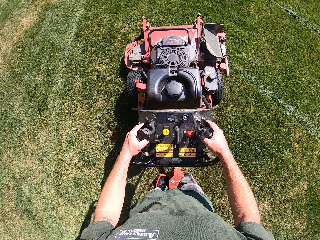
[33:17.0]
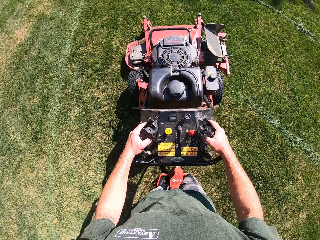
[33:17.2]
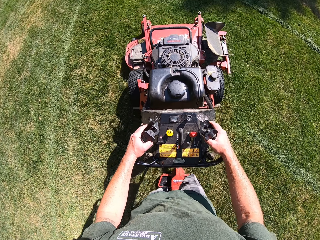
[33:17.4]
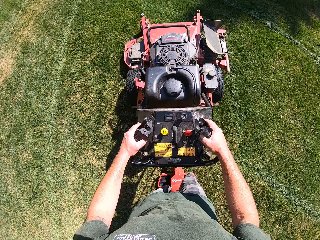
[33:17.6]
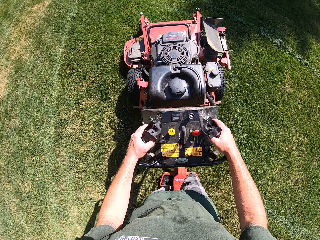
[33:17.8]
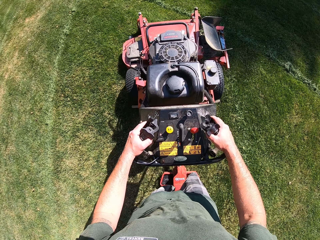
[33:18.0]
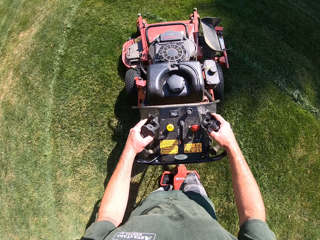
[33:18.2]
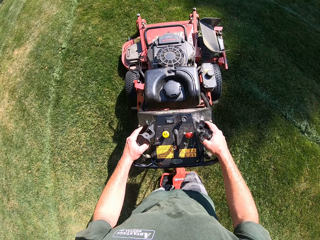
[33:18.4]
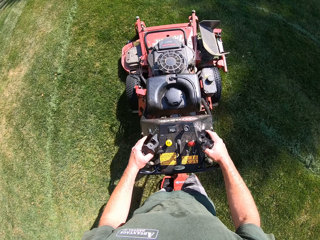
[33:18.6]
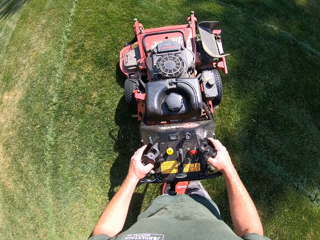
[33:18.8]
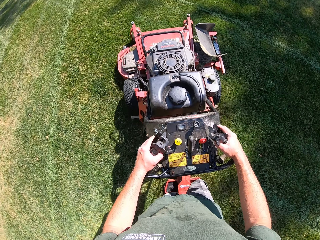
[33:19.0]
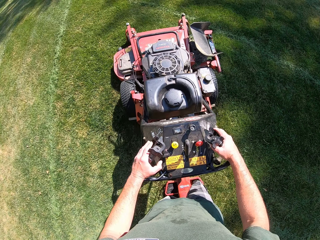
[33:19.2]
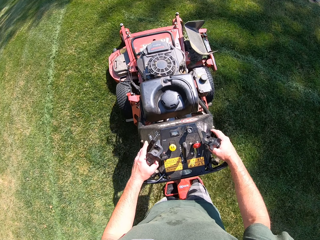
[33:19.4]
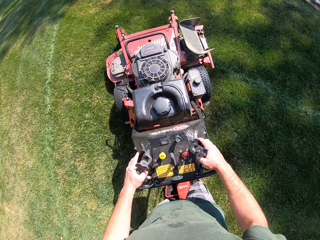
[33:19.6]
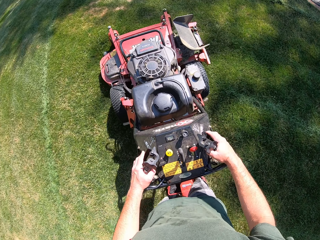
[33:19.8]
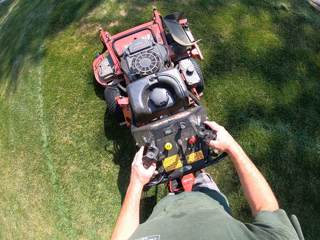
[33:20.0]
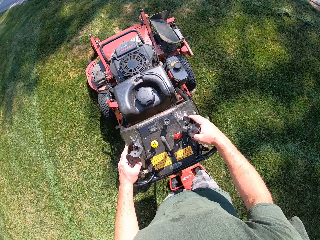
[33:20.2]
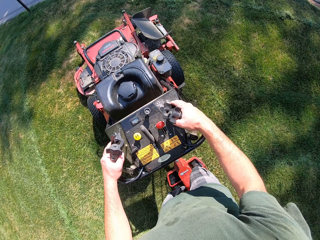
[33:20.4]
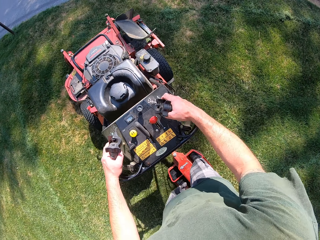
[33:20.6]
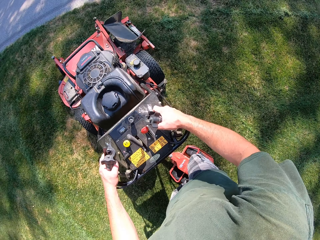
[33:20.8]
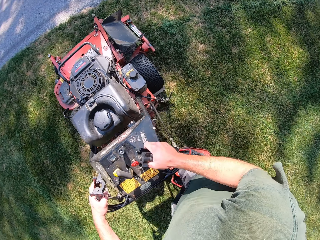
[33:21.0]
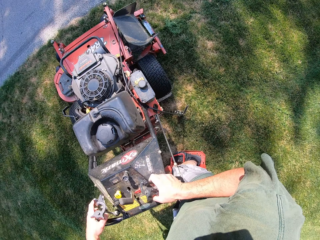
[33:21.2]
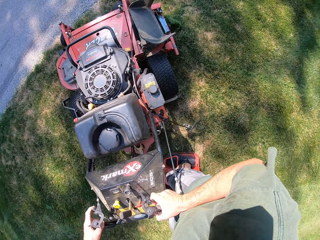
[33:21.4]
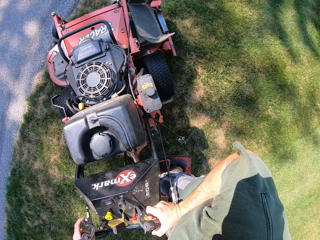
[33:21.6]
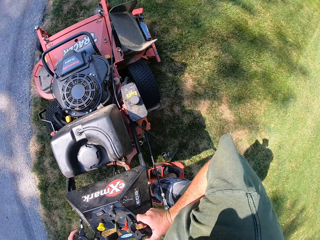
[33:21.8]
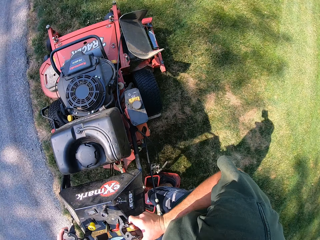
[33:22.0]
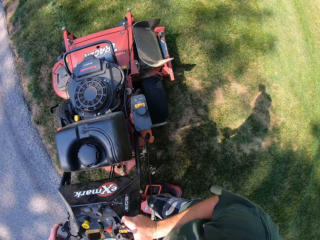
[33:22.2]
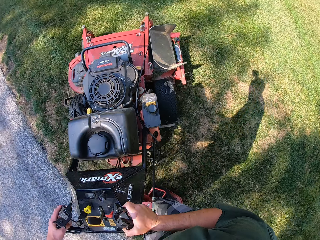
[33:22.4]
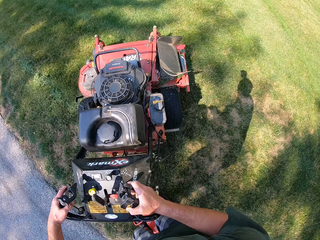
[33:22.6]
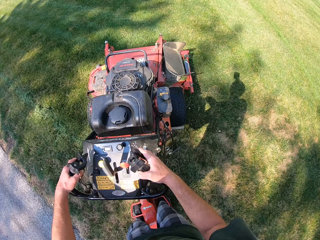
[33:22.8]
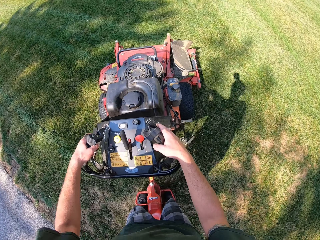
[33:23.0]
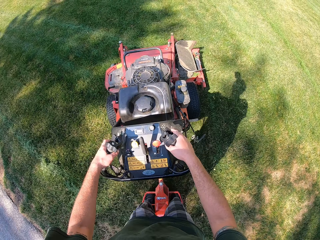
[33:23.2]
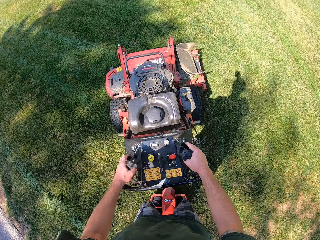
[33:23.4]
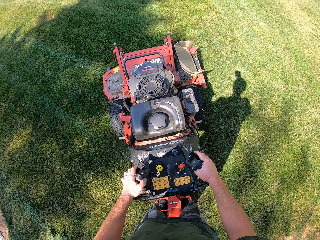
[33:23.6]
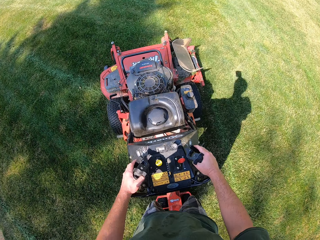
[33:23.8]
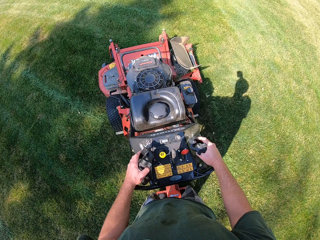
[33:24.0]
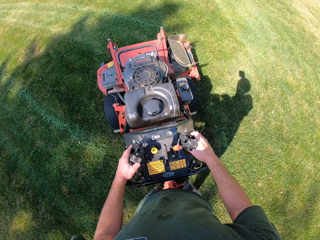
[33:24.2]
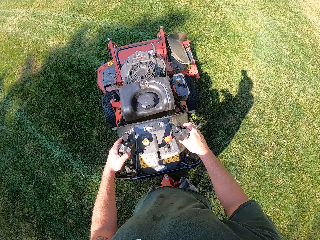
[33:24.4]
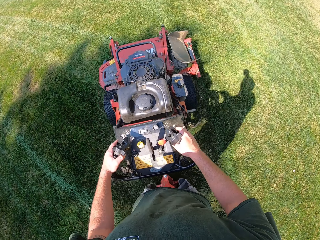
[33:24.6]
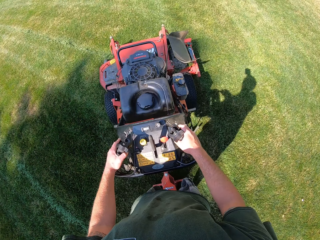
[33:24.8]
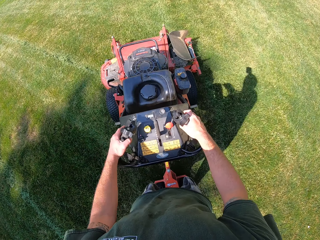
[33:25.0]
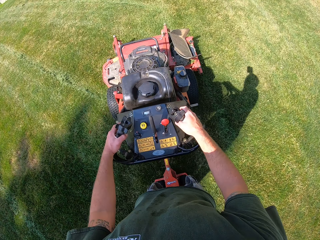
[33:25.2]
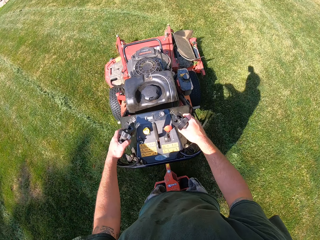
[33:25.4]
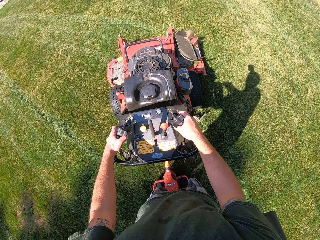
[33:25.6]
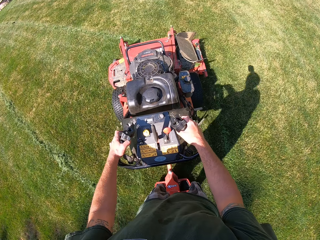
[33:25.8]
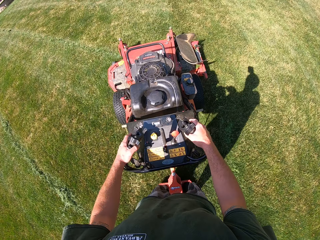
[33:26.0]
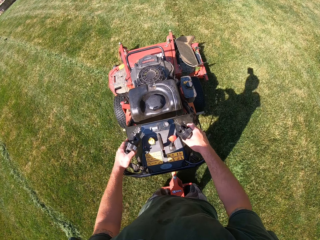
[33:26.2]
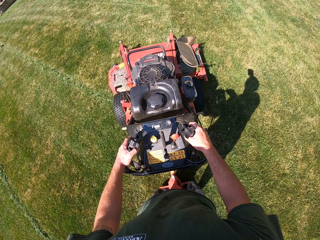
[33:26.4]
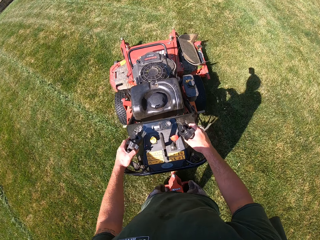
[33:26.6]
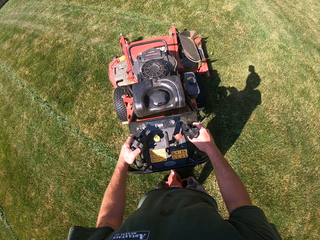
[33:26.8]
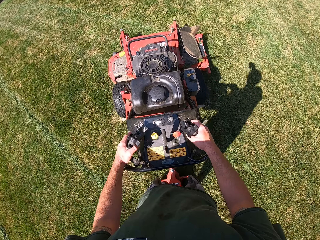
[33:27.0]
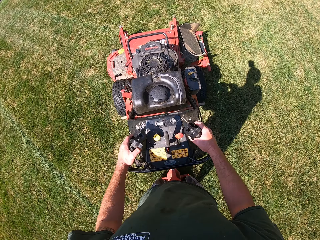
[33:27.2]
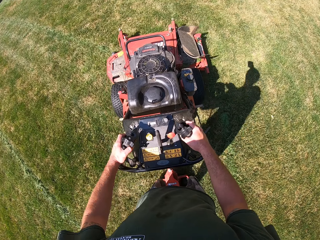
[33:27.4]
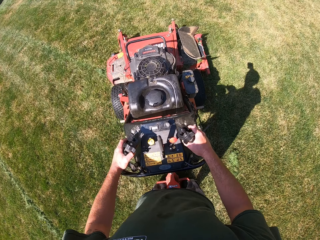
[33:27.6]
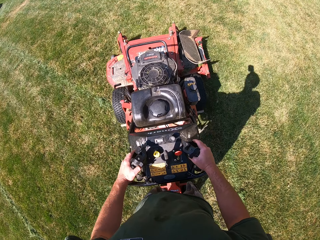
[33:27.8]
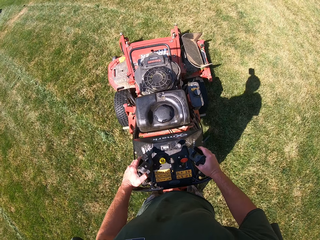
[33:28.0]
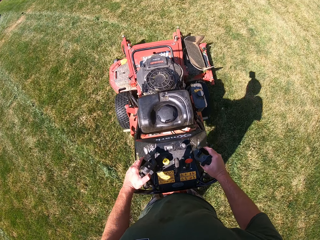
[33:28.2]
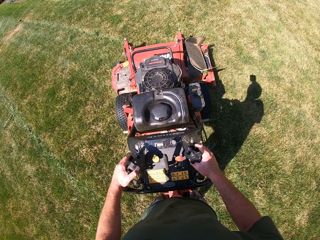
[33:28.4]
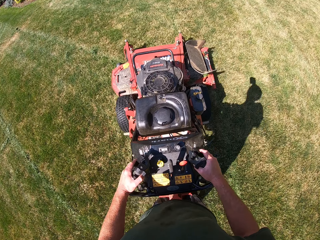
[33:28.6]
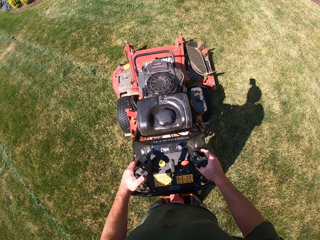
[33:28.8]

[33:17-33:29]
The camera wearer turns the lawn mower to the right. They mow the lawn with the lawn mower.

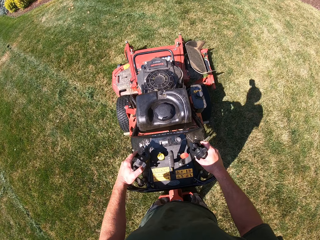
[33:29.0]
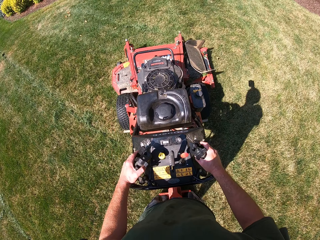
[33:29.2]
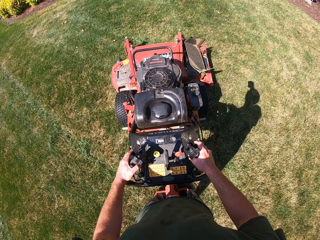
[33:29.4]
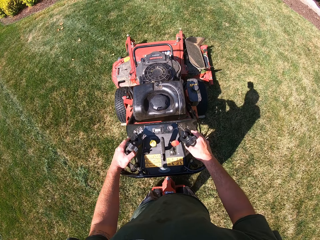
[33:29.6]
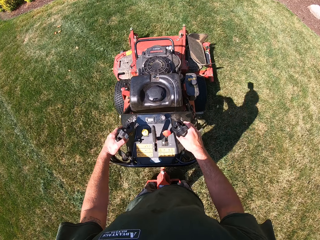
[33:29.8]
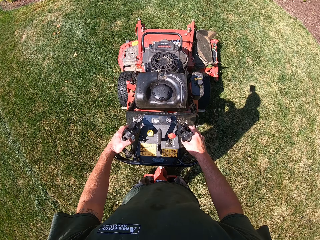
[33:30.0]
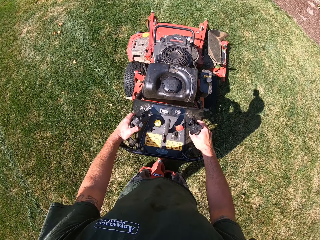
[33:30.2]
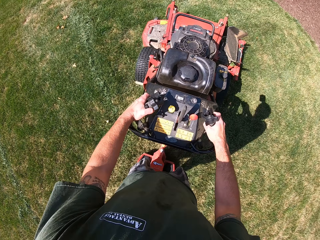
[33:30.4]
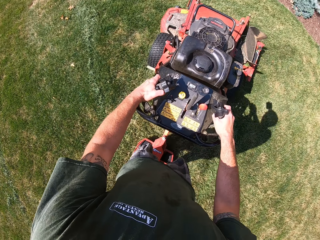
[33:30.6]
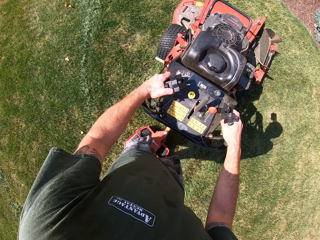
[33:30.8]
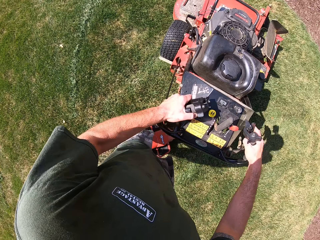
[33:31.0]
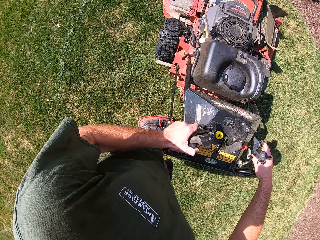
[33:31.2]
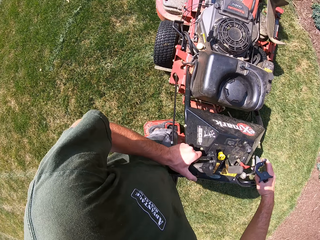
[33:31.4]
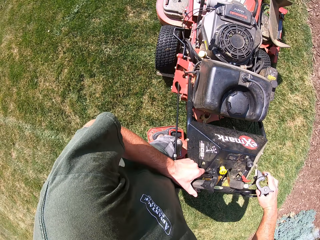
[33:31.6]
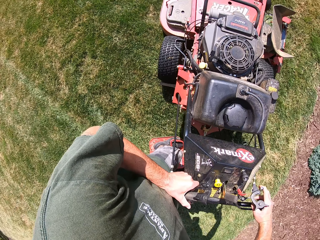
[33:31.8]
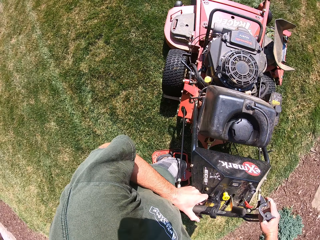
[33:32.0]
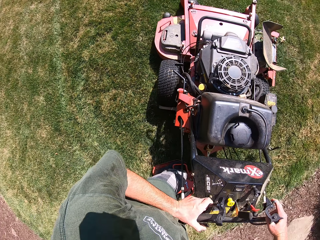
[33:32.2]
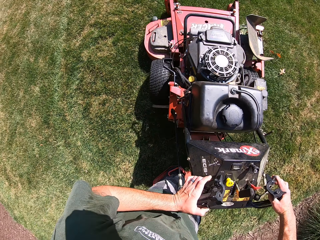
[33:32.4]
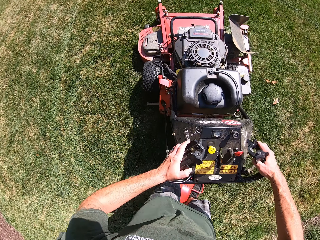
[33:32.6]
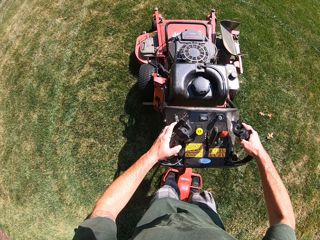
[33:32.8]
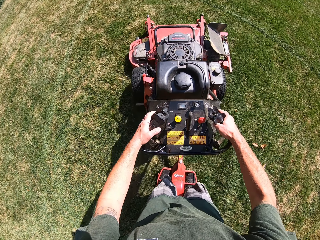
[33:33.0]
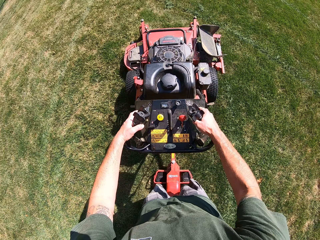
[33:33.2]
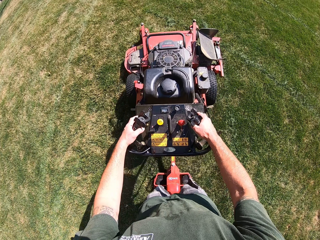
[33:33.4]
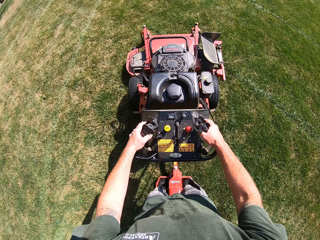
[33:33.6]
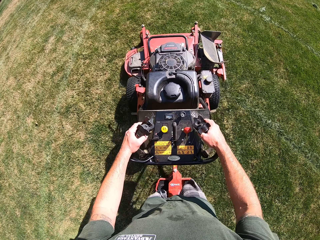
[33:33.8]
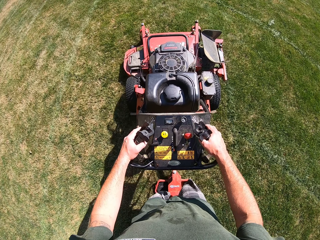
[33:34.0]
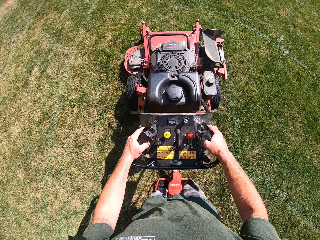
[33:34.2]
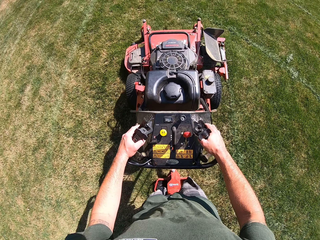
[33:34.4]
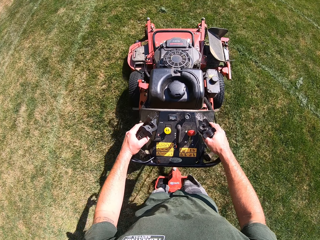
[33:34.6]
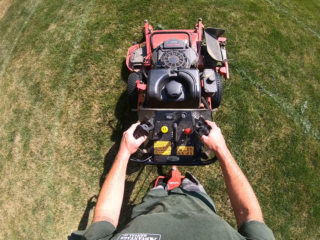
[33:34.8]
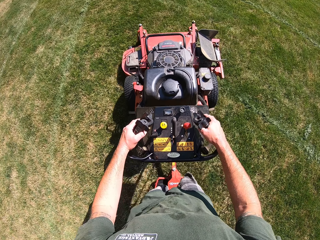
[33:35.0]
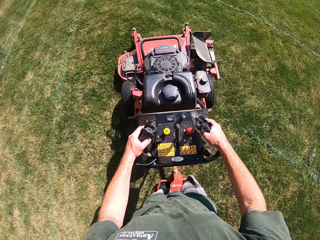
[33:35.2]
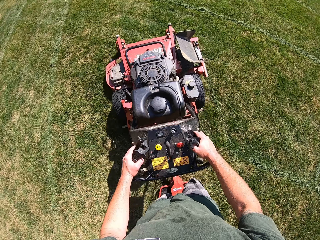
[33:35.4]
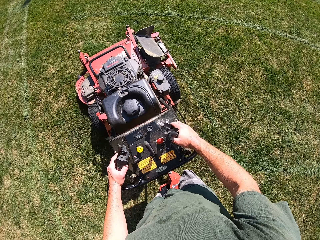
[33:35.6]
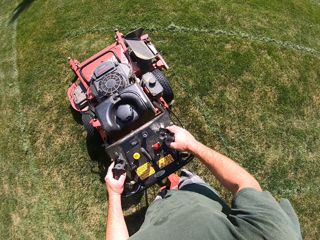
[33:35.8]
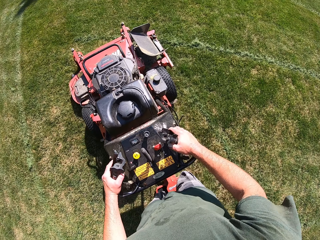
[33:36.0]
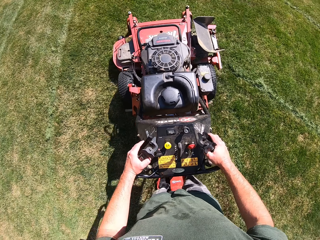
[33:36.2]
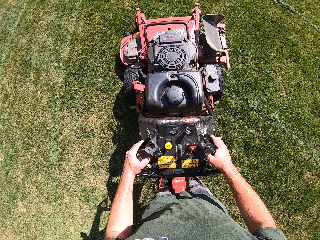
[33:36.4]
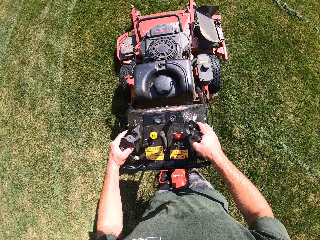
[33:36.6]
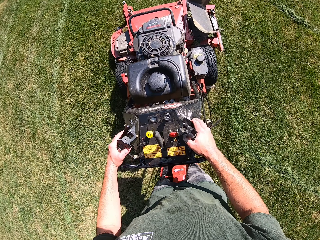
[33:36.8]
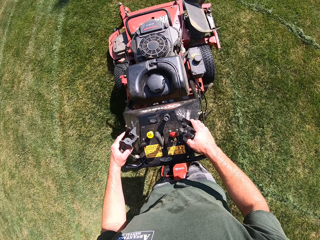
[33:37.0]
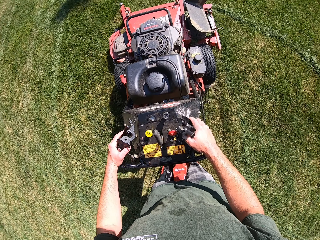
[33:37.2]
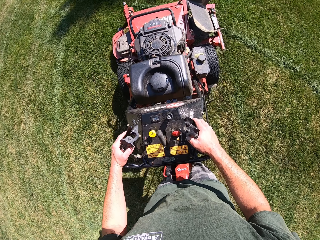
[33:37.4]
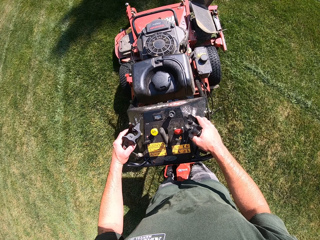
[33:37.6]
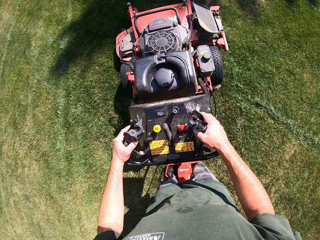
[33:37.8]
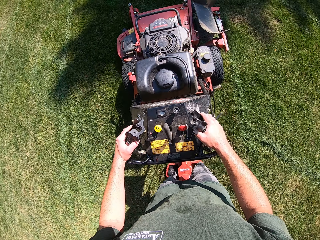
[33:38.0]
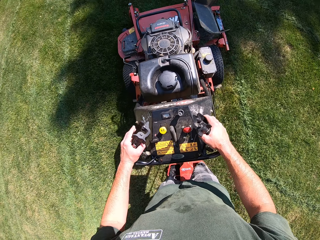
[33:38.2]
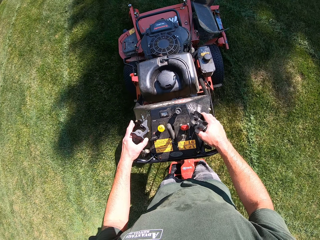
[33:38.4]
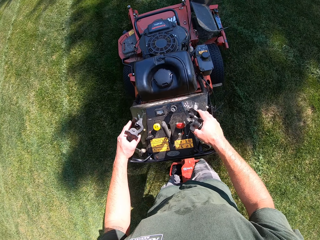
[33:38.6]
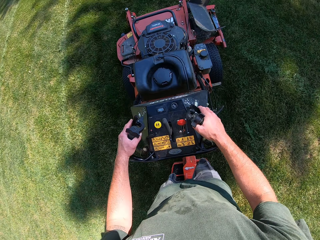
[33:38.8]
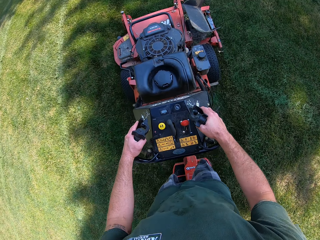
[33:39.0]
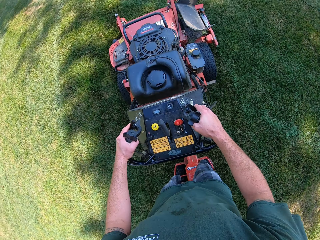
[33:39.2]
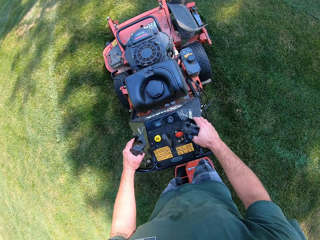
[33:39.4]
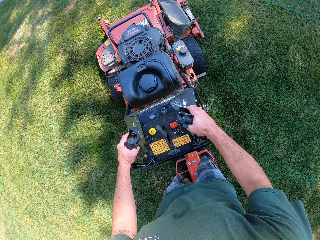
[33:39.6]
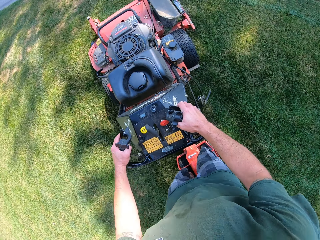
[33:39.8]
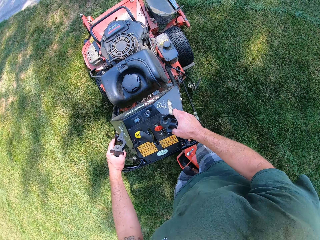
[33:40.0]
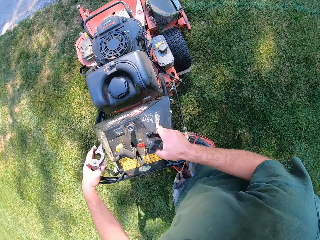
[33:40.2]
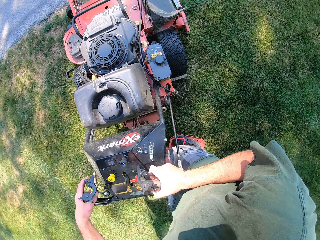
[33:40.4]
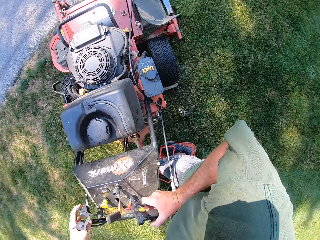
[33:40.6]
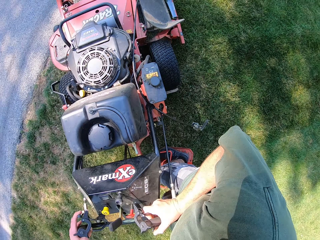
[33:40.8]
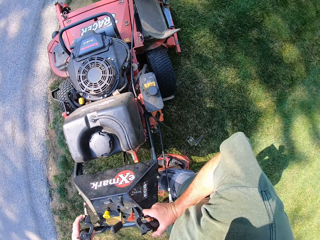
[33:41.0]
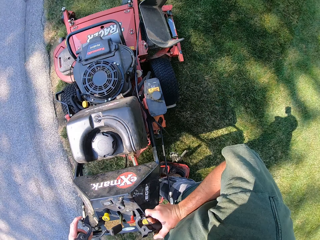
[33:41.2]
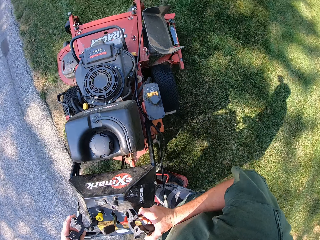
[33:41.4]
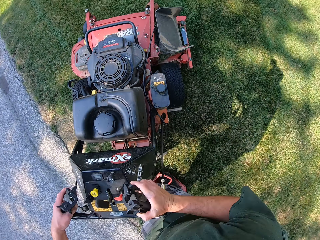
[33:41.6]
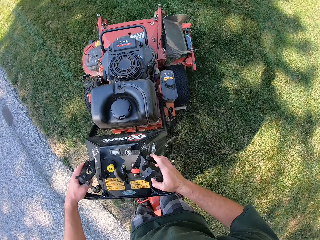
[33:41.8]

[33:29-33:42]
The camera wearer turns the lawn mower to the left slightly. They mow the lawn with the lawn mower. They turn the lawn mower to the right.
